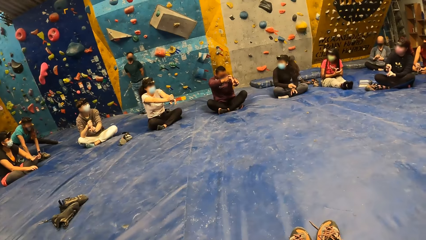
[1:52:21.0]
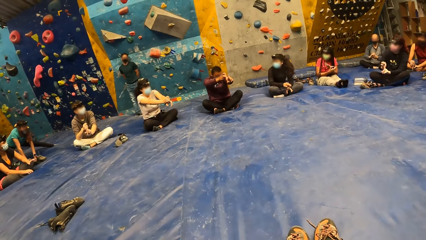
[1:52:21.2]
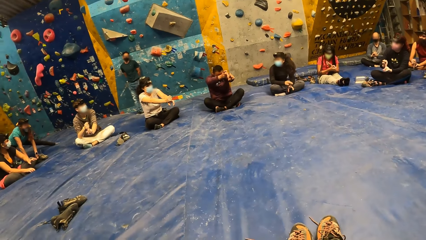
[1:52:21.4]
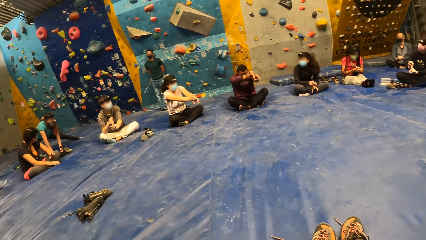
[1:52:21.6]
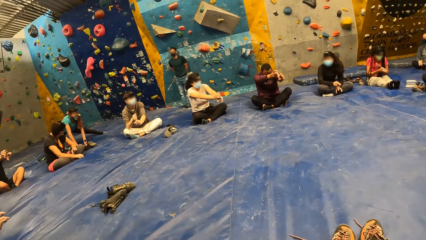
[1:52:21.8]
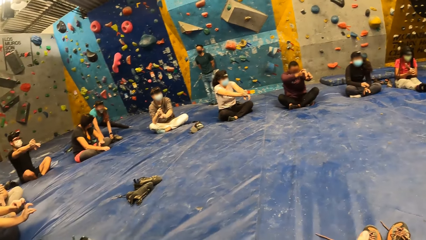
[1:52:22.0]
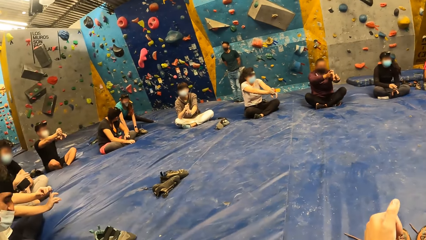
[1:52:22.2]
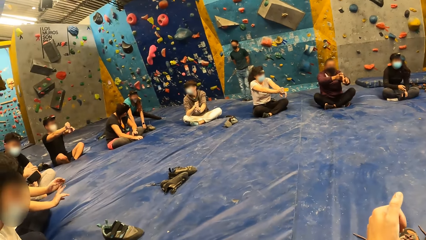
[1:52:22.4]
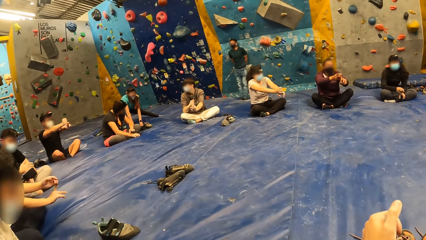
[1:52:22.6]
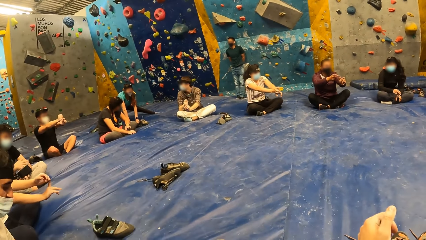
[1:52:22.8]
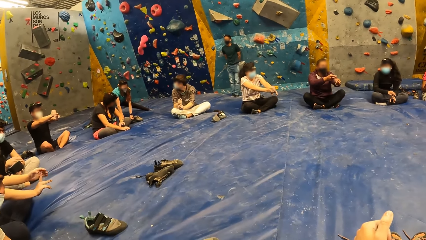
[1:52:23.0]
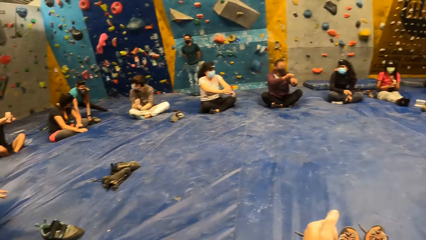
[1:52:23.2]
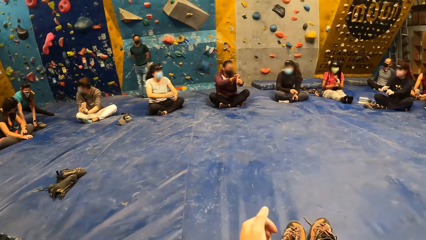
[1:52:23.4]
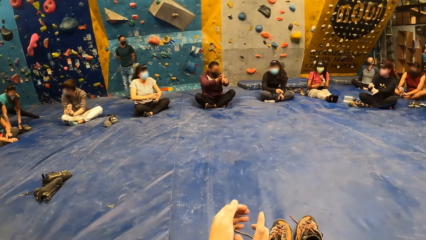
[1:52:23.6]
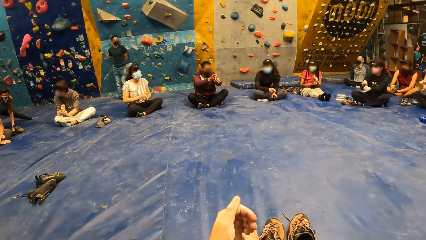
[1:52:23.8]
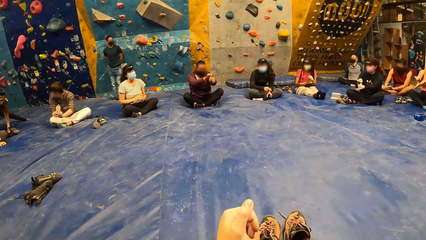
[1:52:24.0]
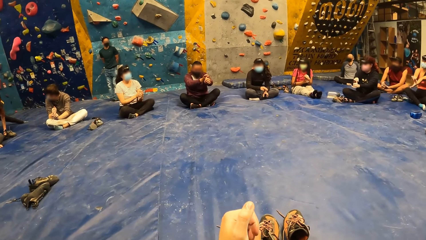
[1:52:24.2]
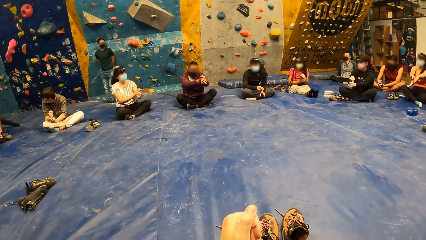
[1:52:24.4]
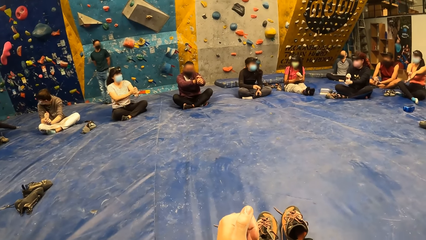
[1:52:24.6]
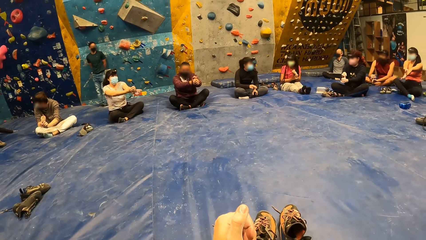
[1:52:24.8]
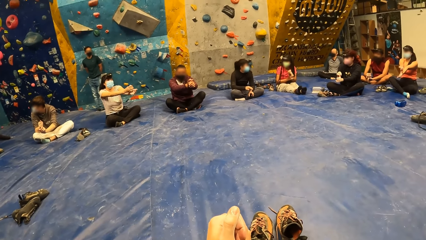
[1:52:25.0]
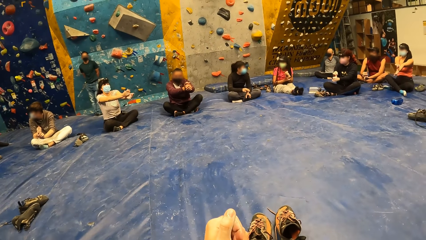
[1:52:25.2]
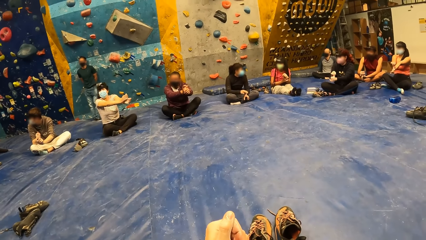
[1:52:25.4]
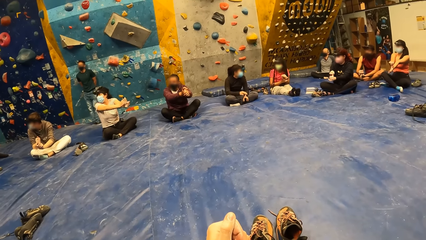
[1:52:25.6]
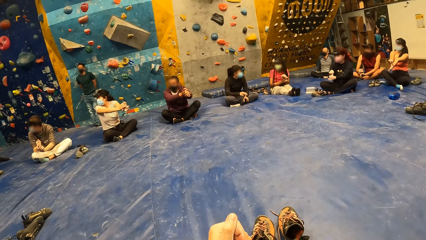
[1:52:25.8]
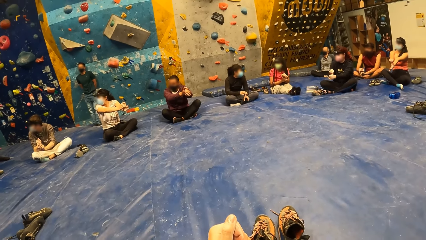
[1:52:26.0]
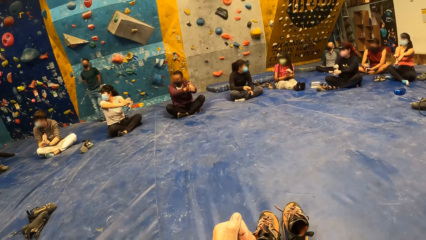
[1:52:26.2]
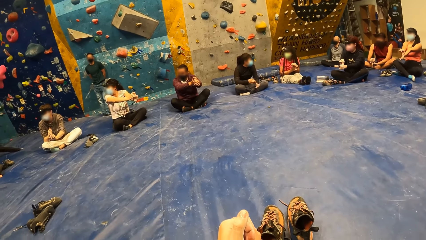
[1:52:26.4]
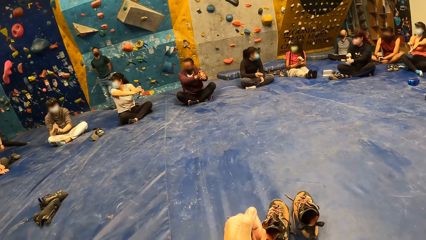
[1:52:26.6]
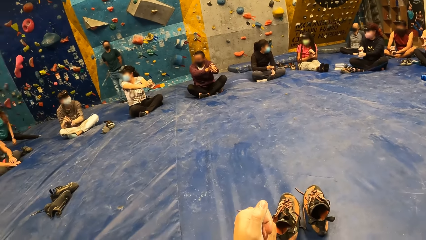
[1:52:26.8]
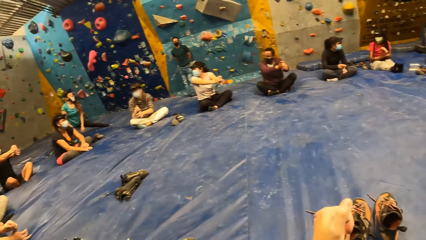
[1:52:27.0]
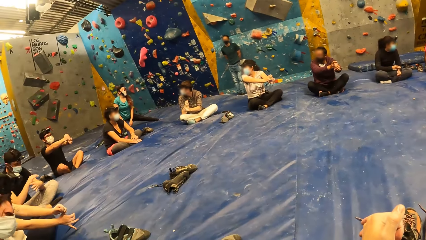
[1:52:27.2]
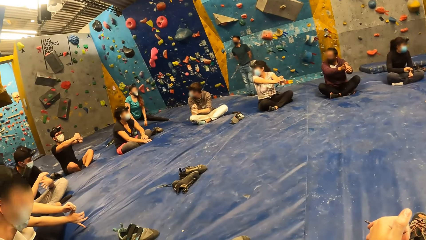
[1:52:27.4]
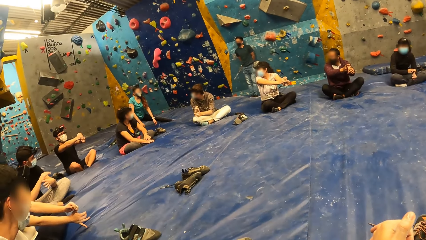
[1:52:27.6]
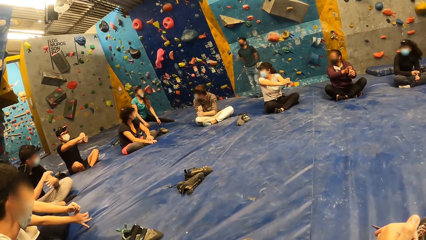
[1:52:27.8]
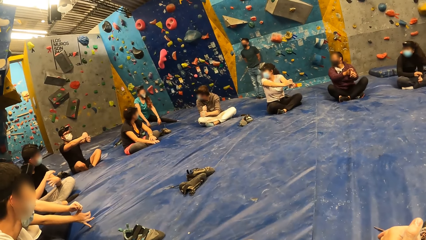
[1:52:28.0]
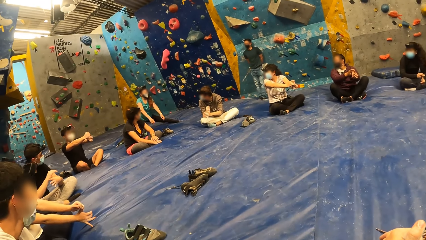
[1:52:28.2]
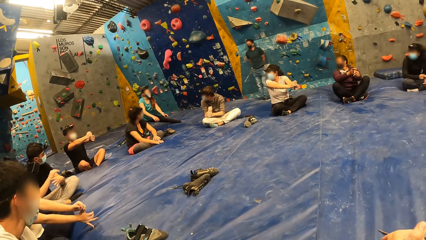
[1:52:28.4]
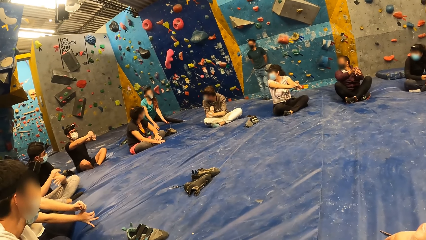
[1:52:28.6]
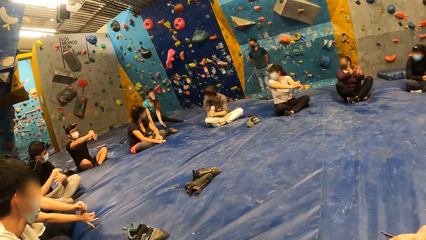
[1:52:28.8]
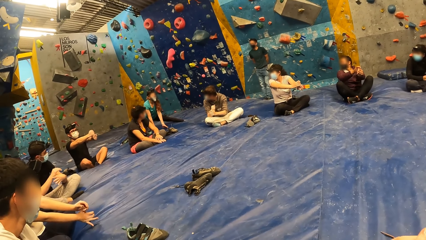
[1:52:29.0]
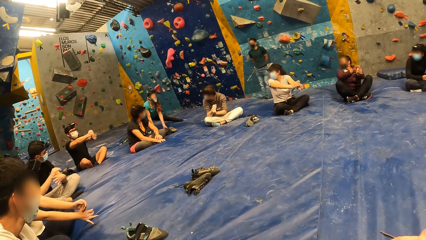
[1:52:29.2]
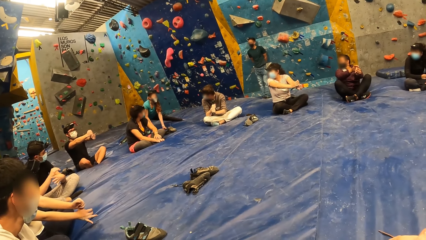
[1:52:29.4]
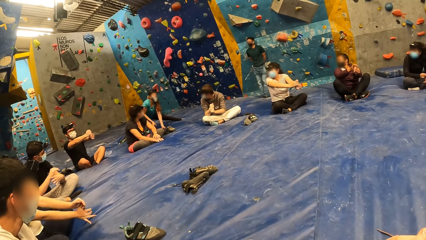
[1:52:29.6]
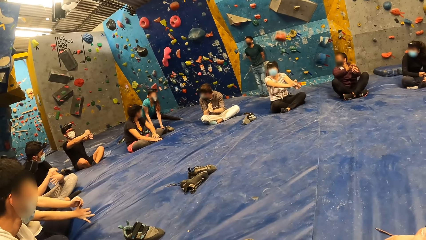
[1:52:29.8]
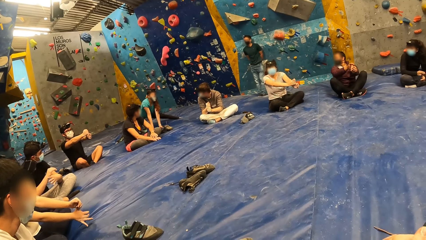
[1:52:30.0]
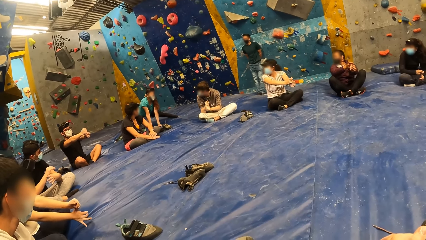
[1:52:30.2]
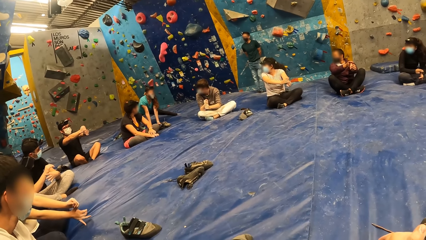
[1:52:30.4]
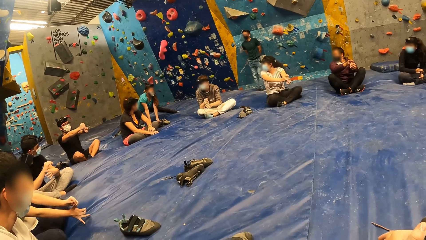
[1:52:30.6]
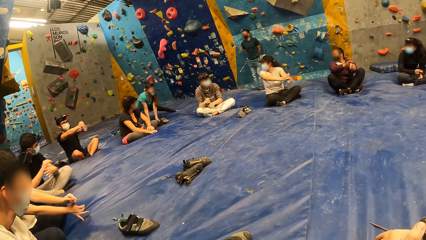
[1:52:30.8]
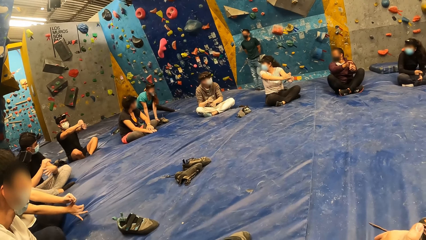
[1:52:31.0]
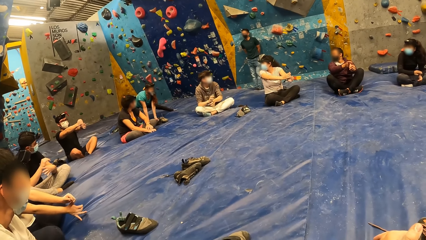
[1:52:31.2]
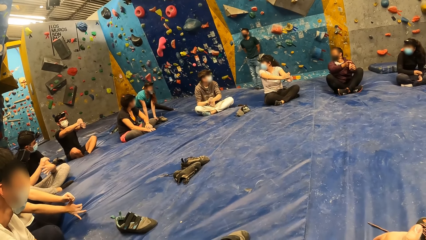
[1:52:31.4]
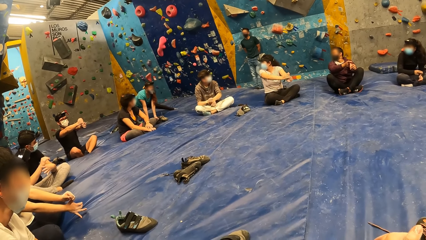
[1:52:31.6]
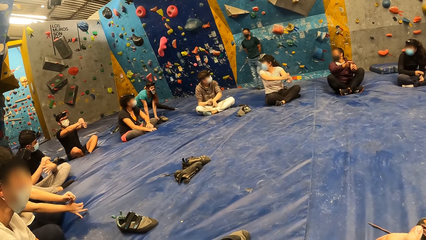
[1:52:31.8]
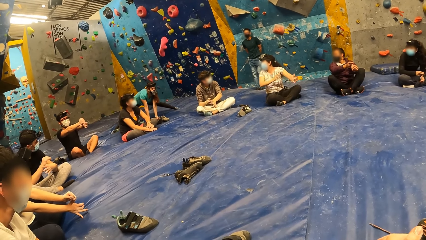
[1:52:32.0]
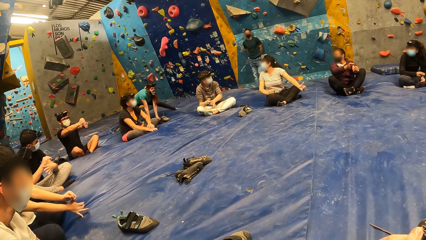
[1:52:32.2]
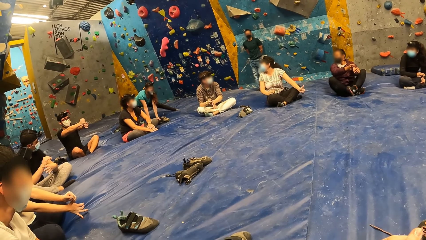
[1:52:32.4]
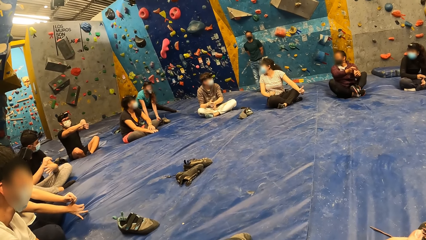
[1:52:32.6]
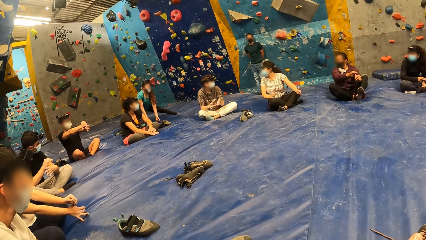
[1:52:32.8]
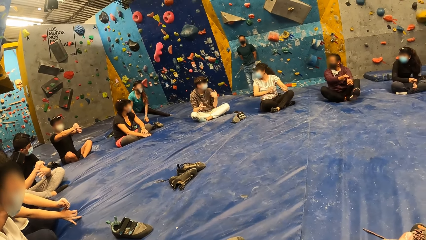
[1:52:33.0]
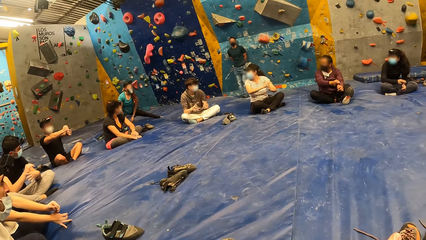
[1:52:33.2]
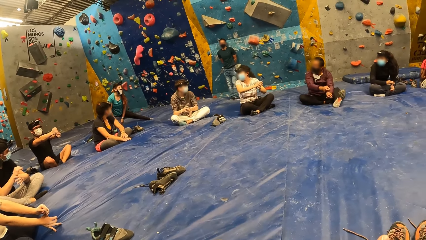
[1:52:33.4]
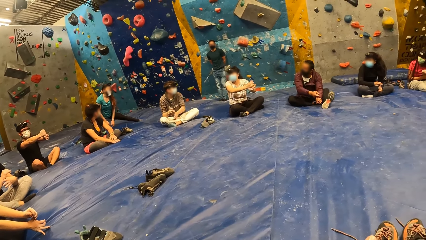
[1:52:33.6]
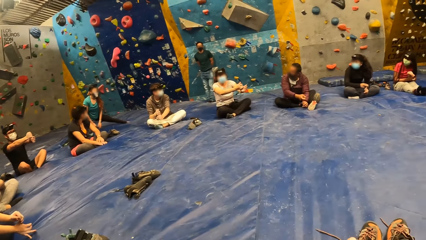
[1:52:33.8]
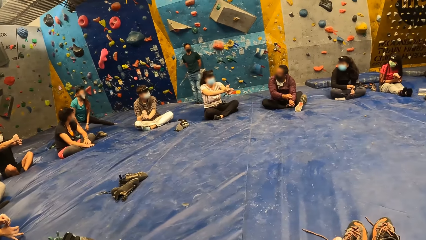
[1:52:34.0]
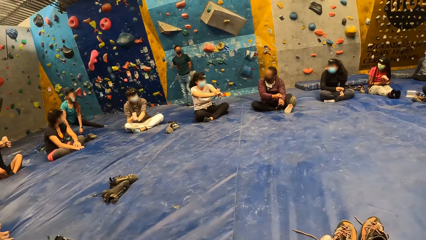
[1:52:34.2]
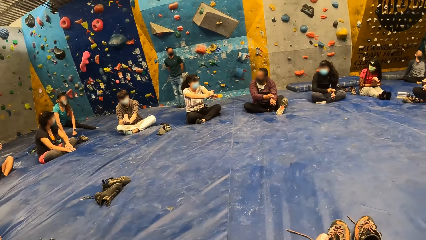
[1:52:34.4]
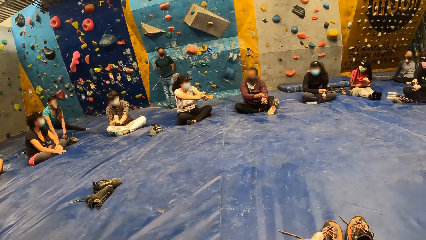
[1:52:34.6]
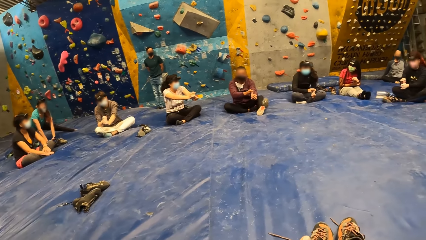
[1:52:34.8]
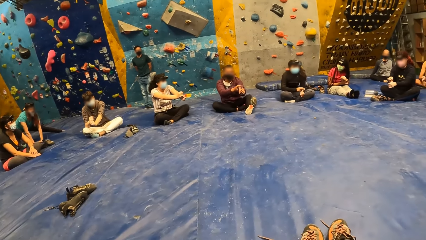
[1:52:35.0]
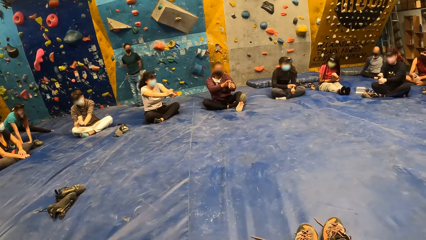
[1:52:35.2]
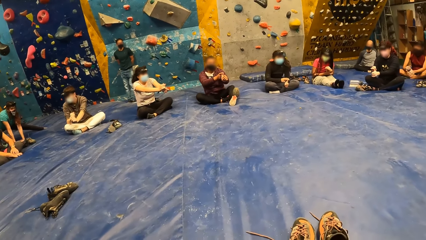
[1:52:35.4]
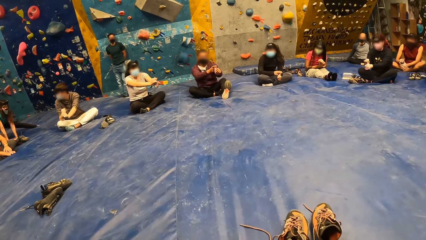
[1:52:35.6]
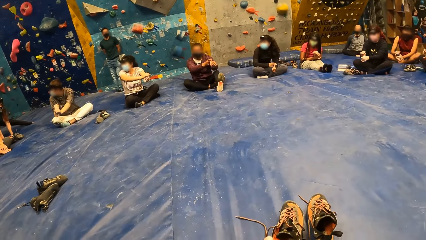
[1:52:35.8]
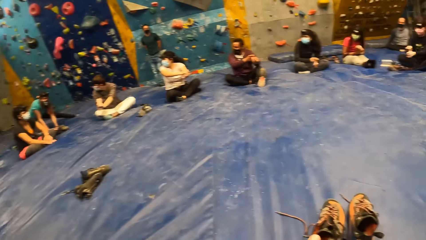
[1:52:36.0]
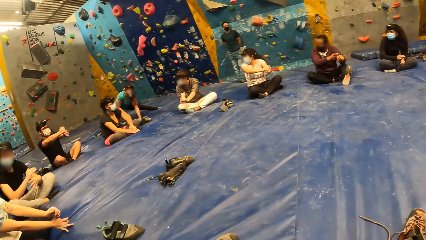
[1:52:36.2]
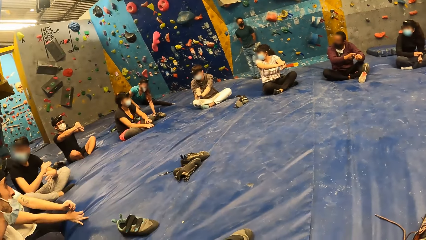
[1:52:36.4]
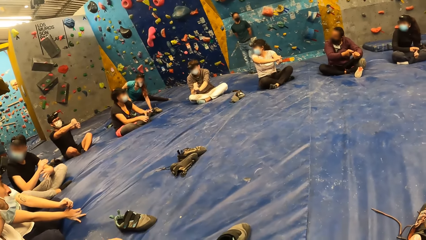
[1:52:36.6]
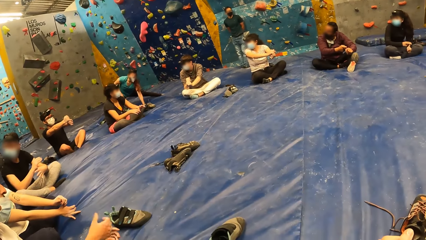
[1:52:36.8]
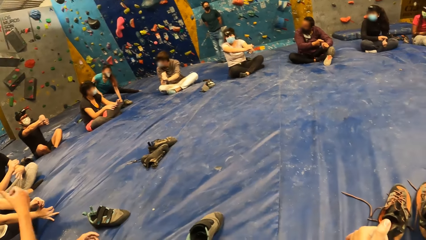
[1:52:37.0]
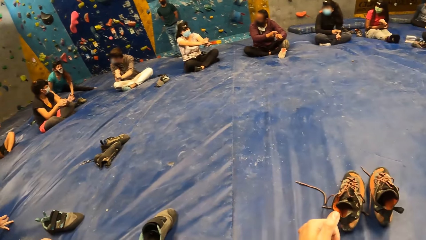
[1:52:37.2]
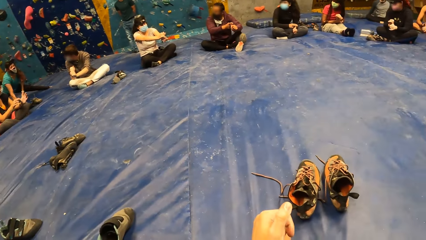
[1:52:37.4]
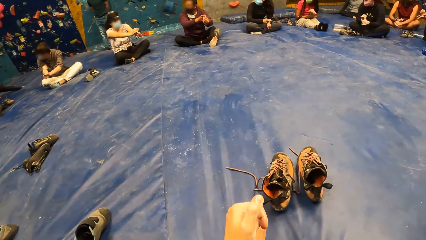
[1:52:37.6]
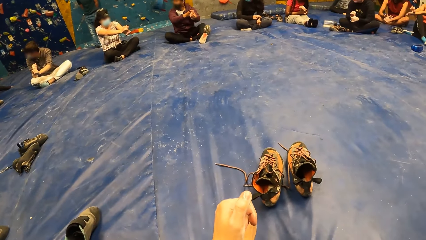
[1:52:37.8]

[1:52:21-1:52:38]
The man stretches his hands.
